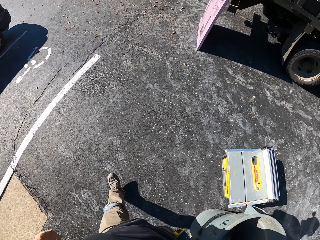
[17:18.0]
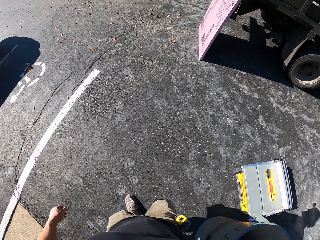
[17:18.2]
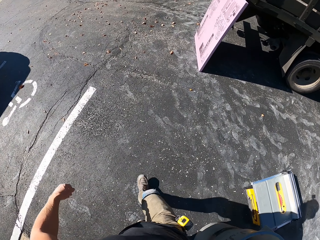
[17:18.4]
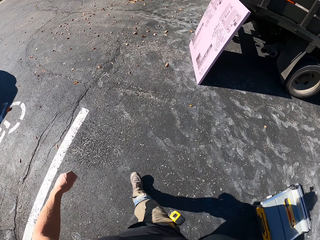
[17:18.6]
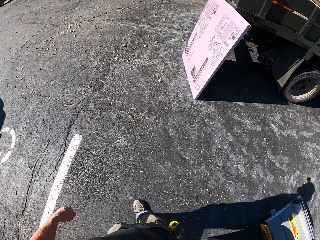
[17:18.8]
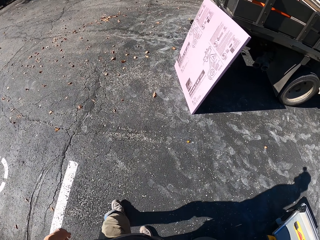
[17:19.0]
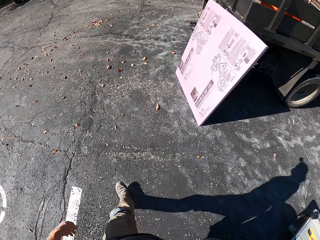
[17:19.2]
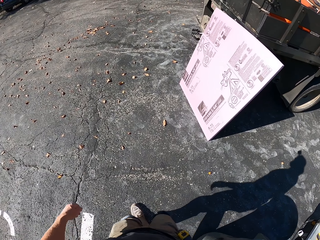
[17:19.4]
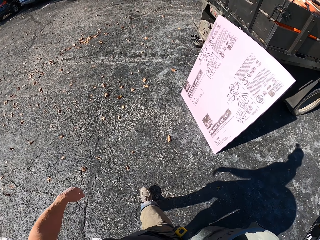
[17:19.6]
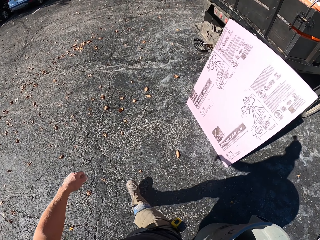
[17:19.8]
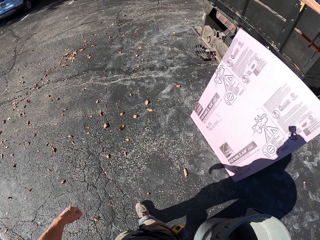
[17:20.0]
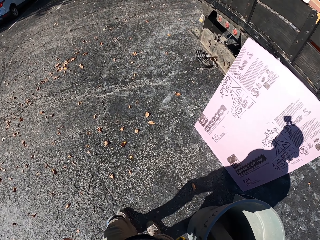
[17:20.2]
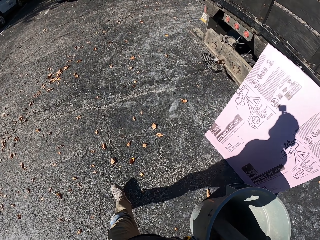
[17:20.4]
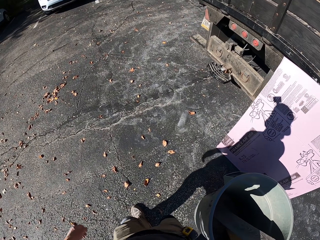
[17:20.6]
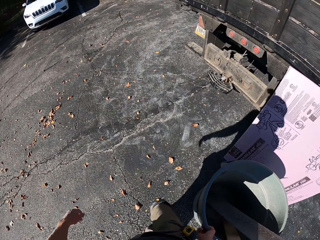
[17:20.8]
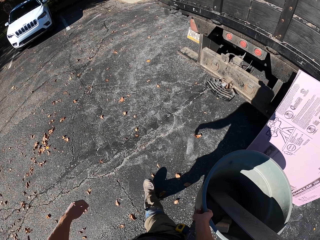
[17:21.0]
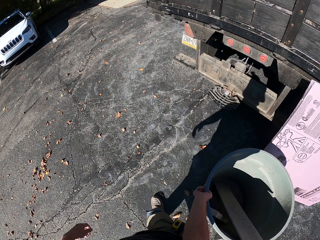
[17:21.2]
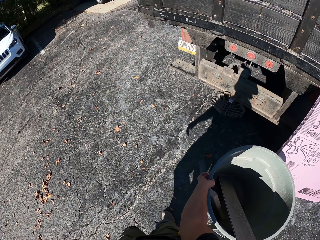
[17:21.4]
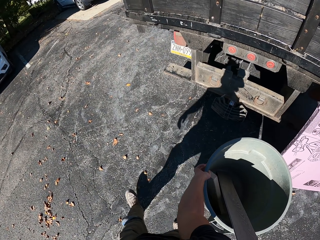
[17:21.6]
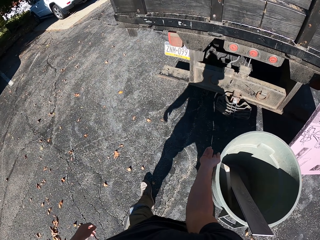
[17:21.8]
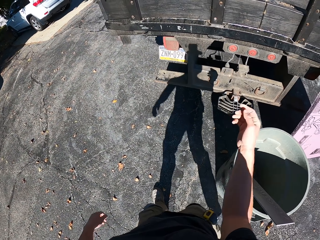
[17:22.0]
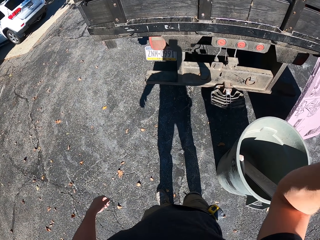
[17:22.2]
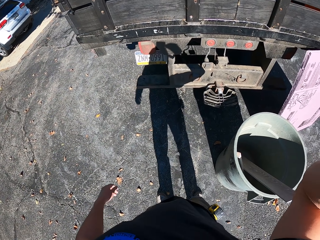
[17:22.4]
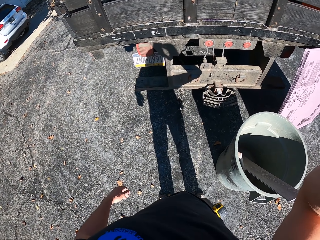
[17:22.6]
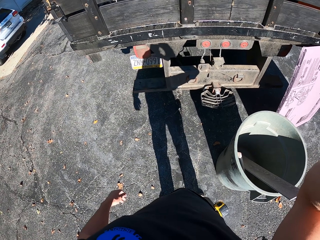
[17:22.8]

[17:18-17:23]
The camera wearer puts the bin behind the truck. They touch the head.
